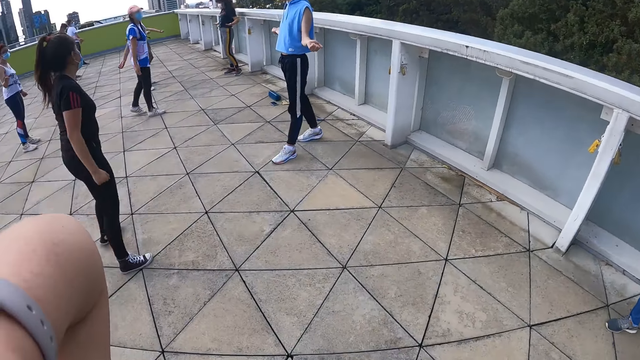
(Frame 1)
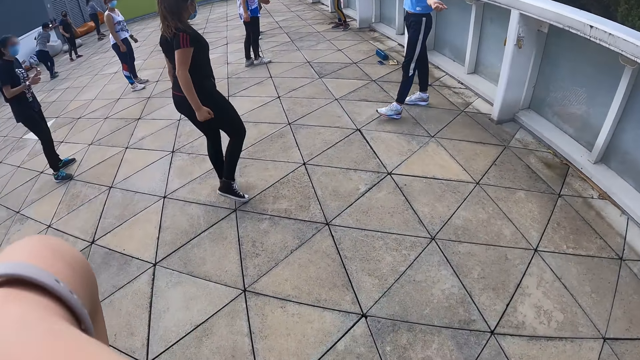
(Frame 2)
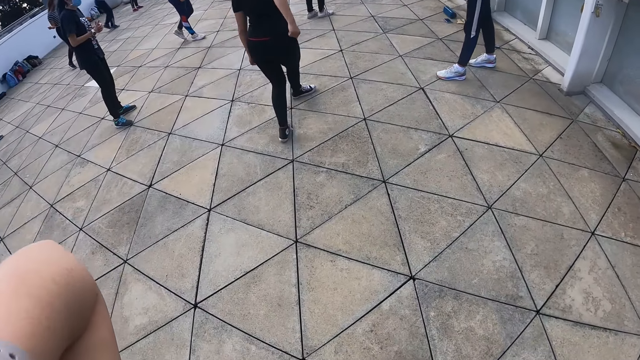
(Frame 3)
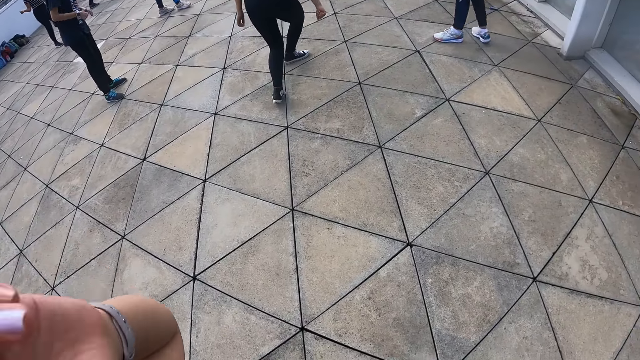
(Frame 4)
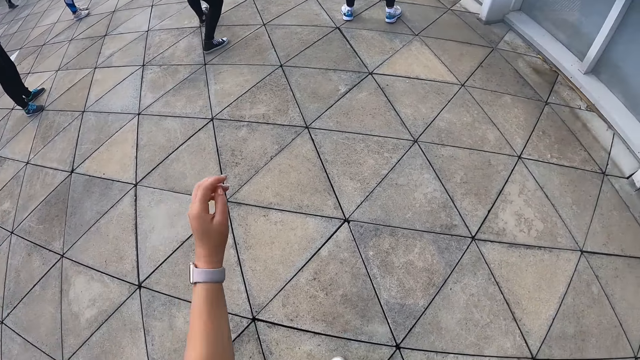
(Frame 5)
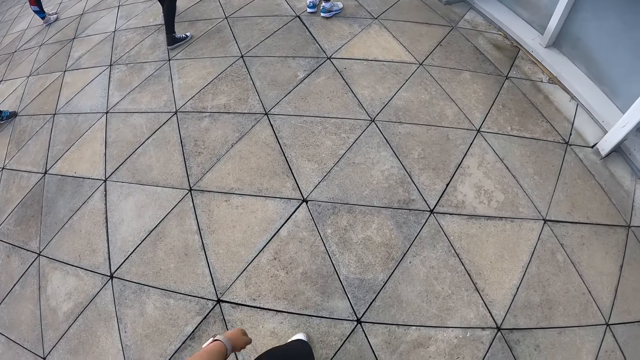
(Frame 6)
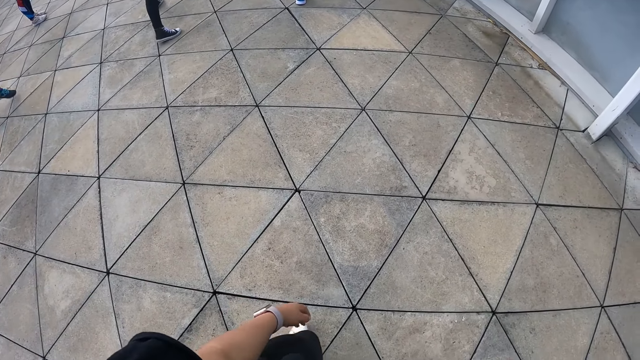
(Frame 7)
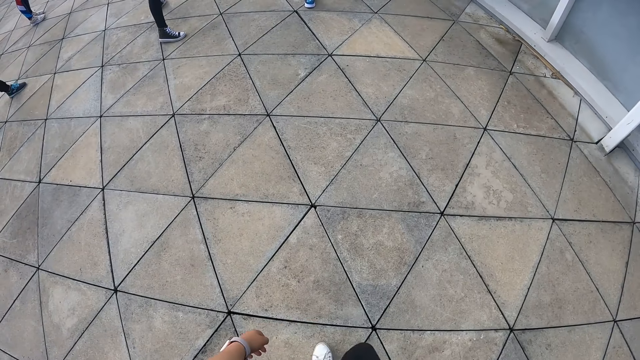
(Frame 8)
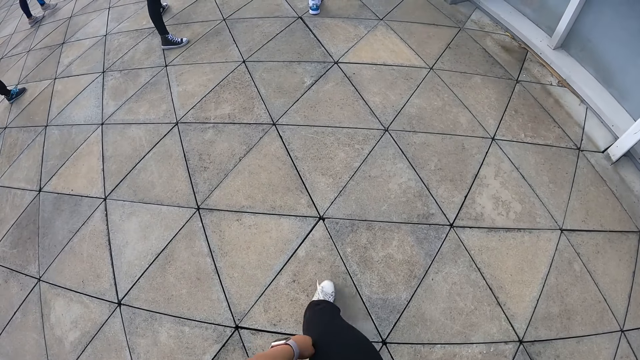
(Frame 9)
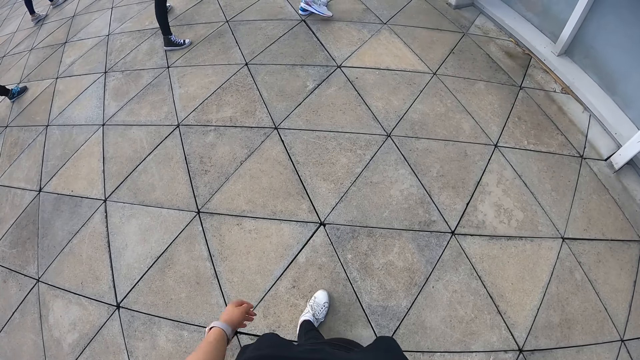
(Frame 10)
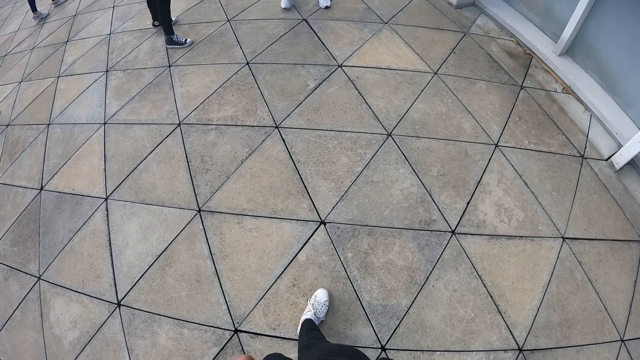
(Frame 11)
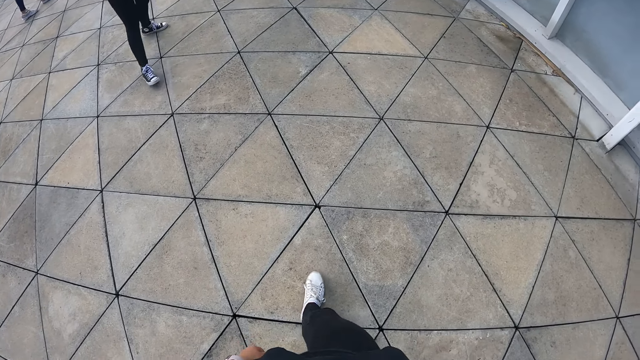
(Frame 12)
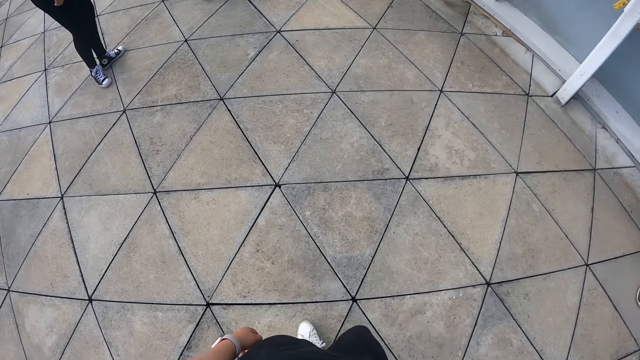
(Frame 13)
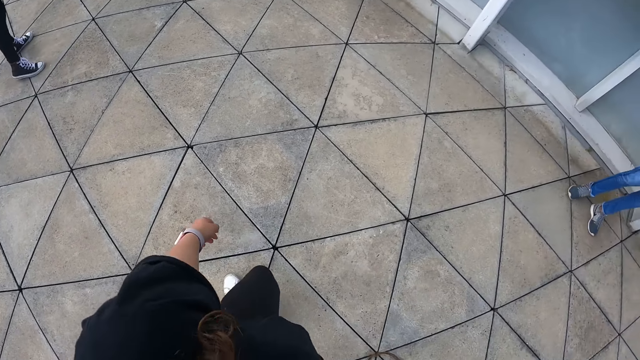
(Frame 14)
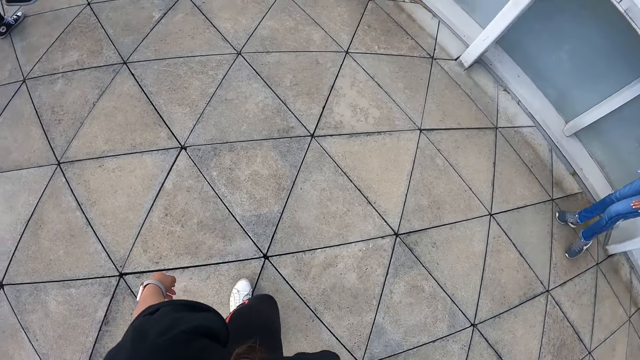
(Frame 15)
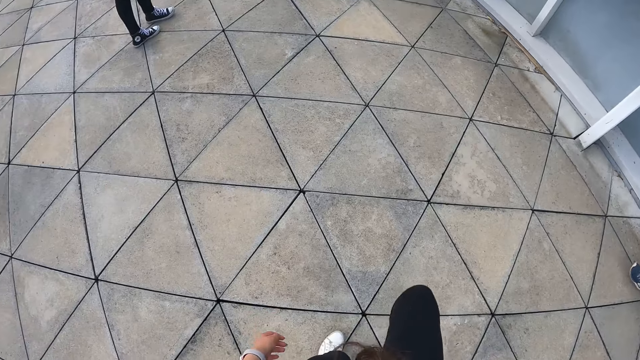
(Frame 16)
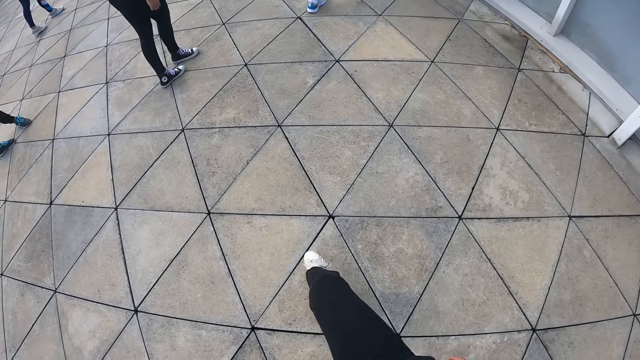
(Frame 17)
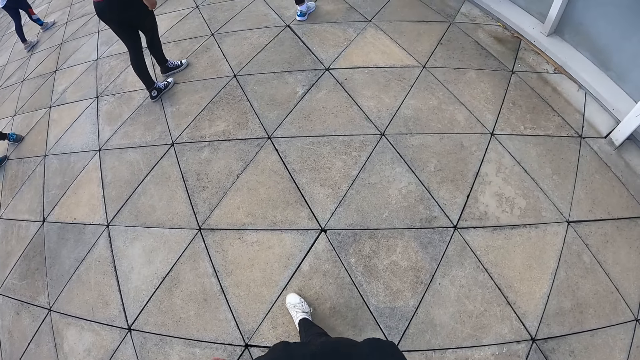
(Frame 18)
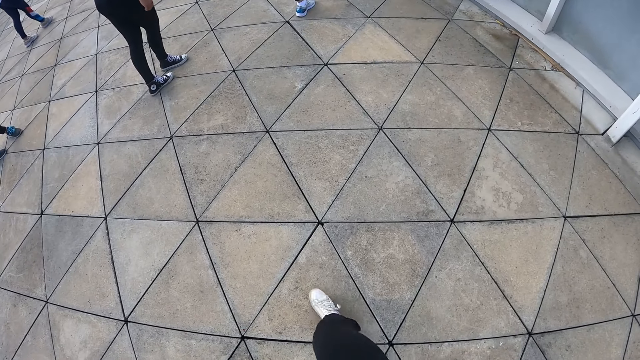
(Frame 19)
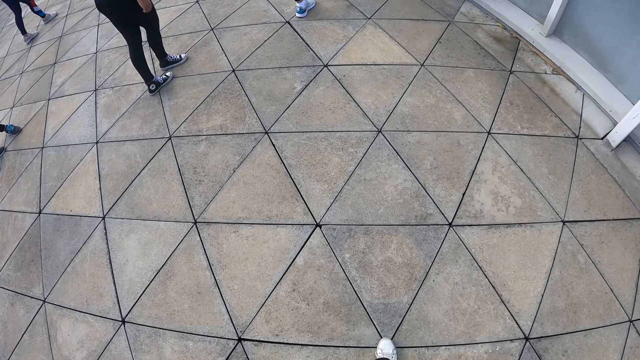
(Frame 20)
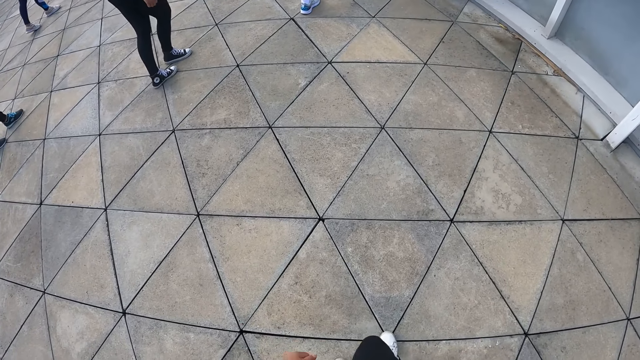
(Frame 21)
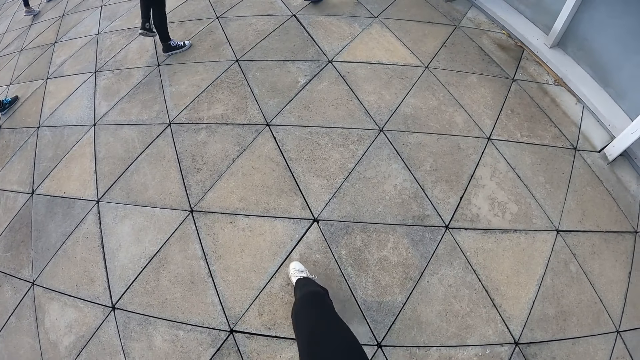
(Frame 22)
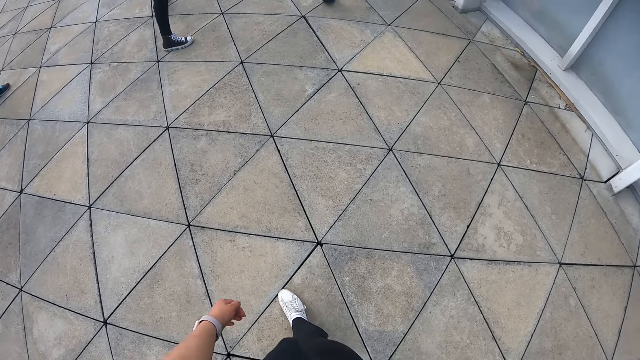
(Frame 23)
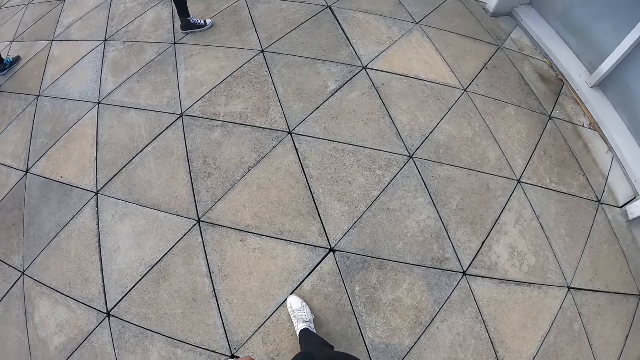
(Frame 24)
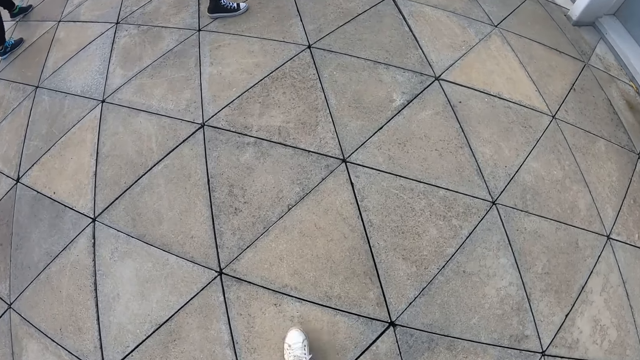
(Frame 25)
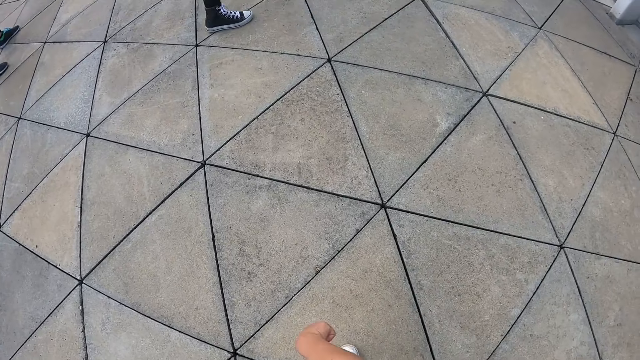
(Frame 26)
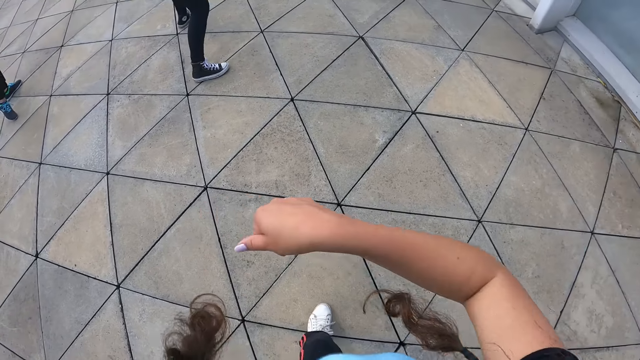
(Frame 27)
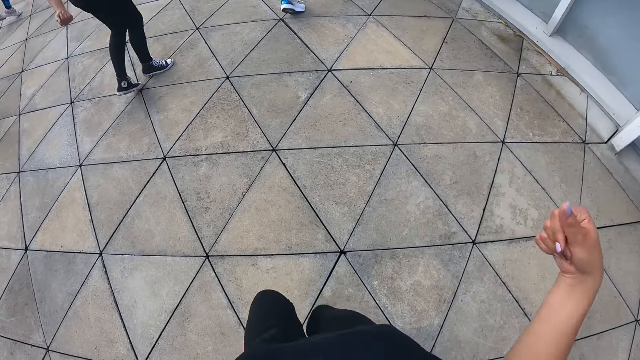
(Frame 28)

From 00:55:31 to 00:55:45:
A woman stretches. The camera wearer stretches. The woman moves. The camera wearer stretches.

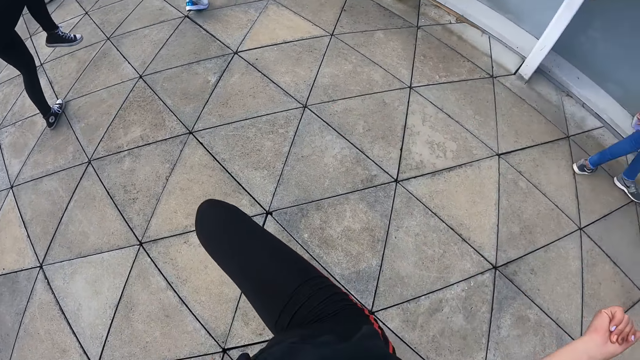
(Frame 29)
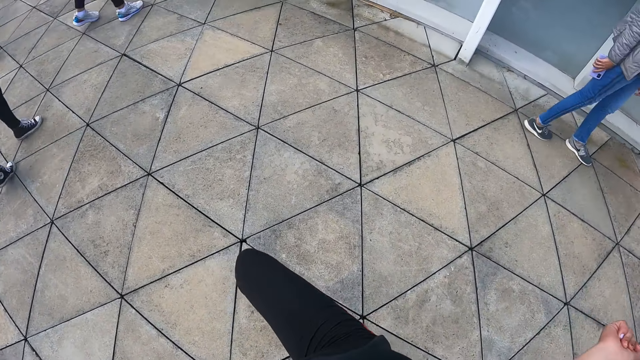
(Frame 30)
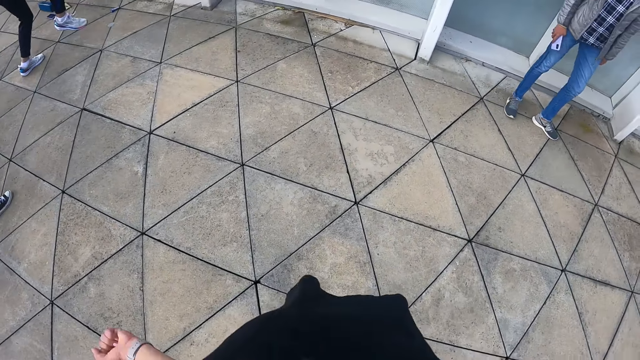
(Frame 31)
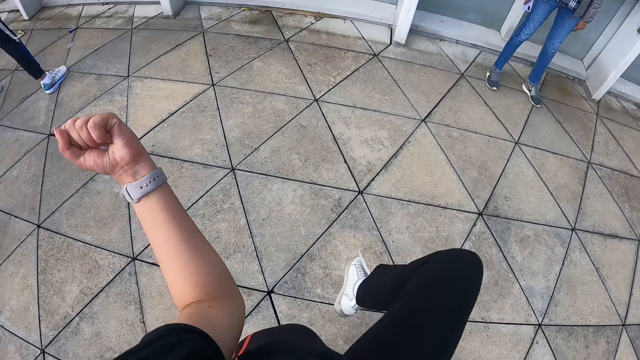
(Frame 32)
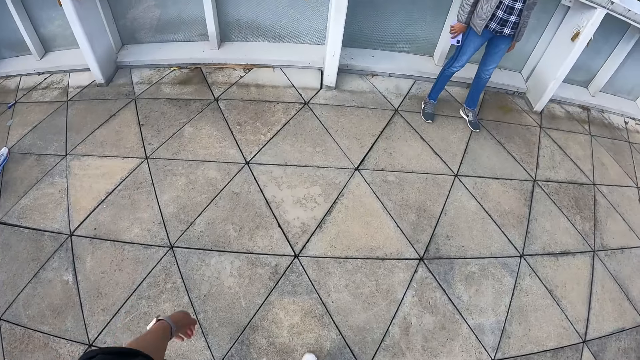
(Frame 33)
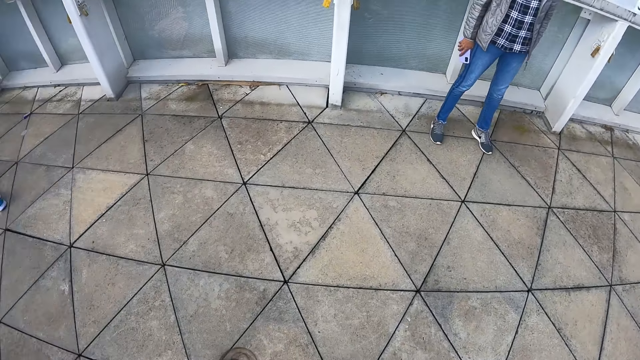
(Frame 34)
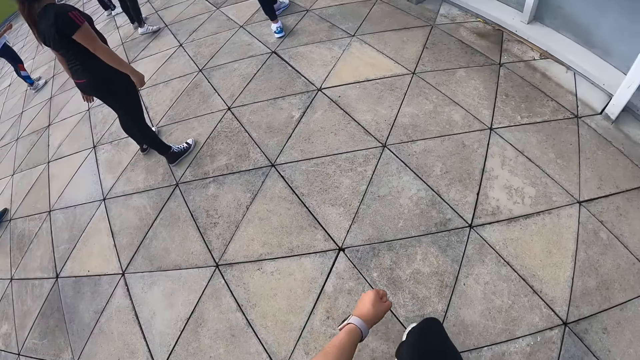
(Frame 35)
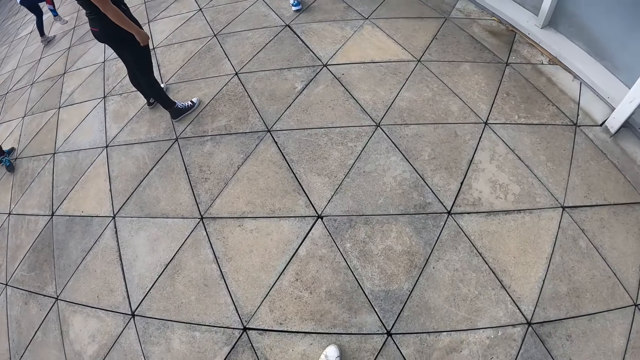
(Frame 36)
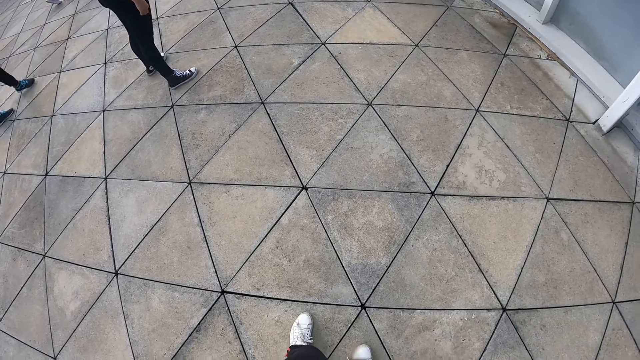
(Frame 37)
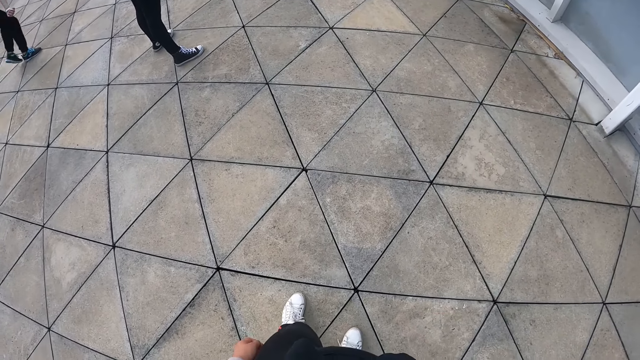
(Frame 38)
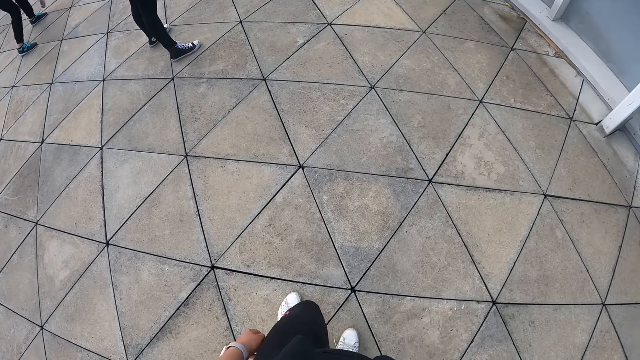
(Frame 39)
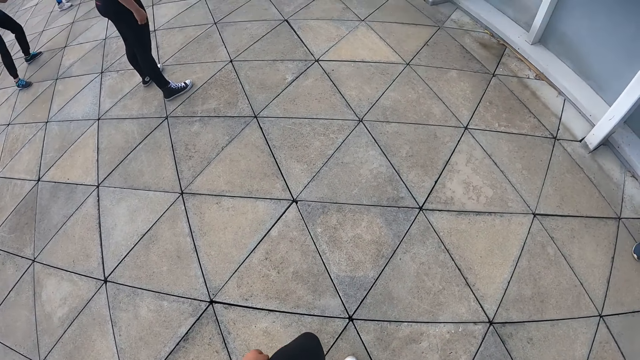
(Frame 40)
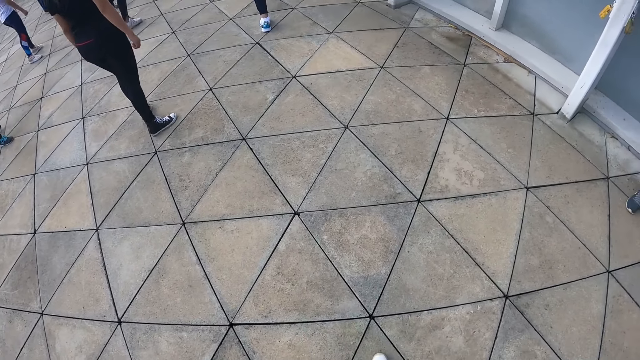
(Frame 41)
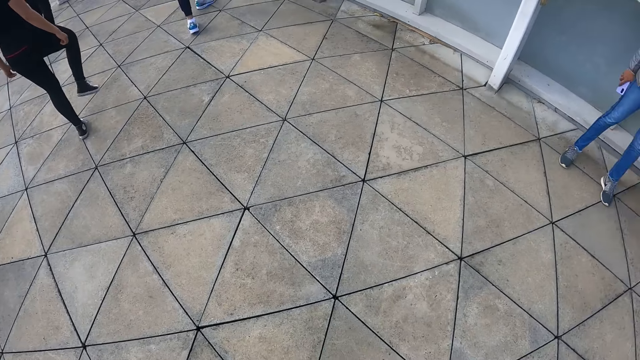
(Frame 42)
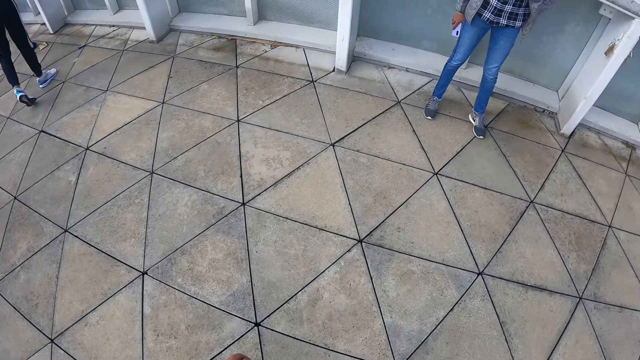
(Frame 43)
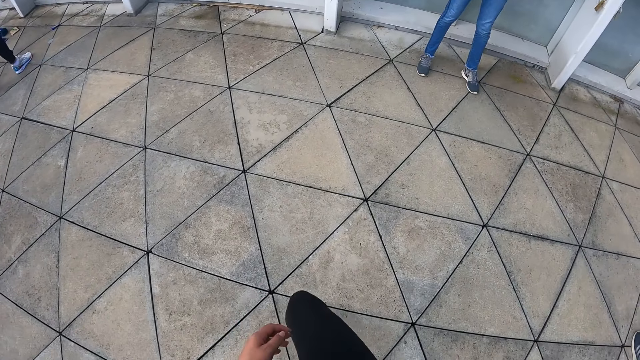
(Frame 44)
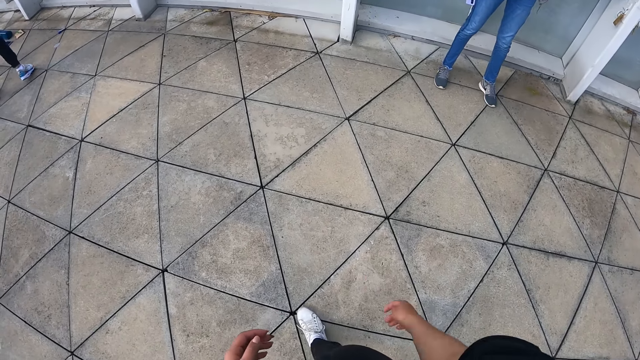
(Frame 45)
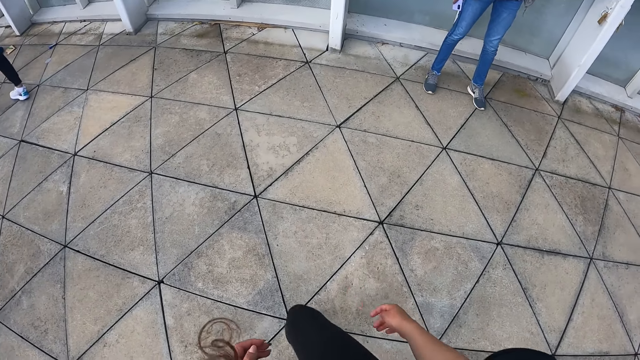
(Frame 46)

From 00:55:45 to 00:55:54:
A man stands. A woman stands.
